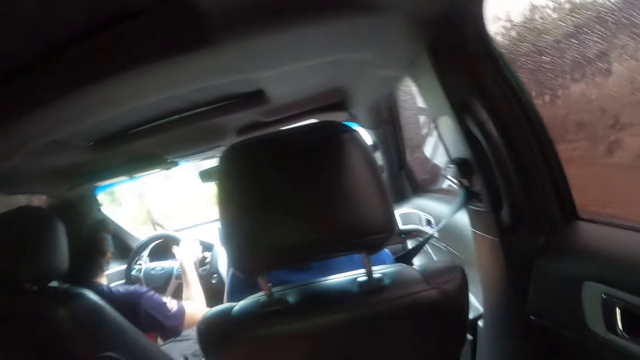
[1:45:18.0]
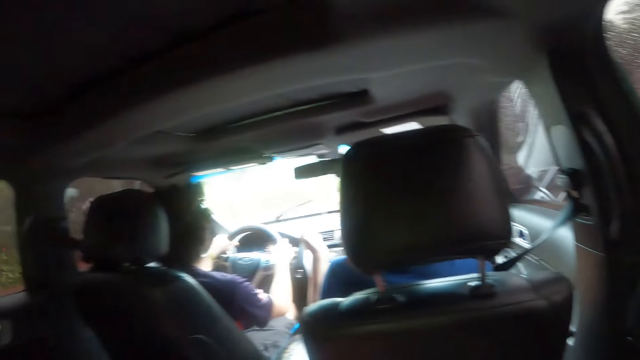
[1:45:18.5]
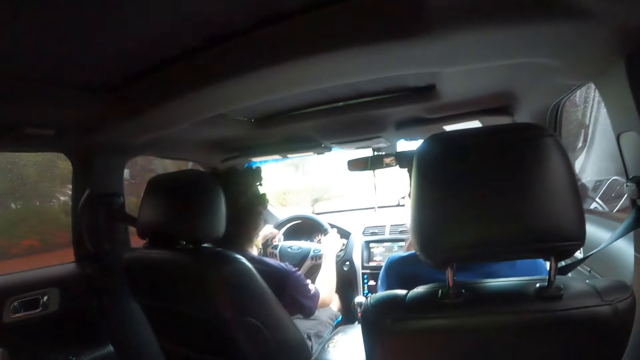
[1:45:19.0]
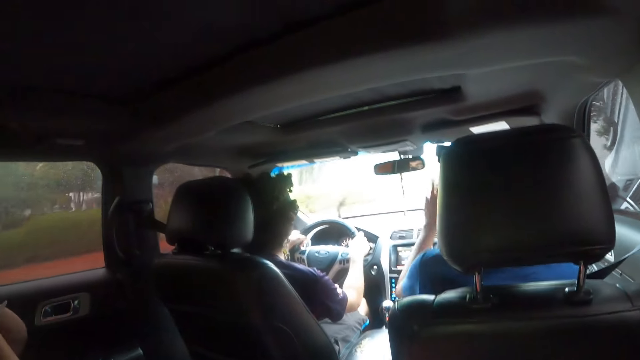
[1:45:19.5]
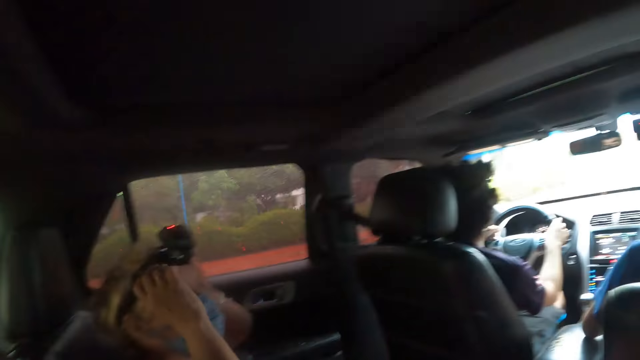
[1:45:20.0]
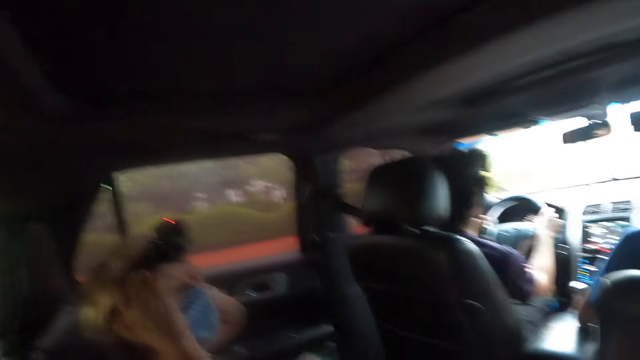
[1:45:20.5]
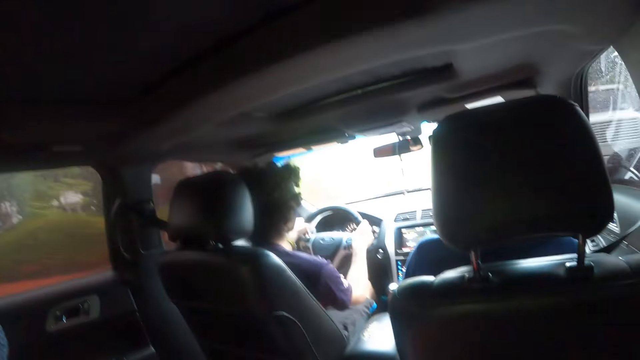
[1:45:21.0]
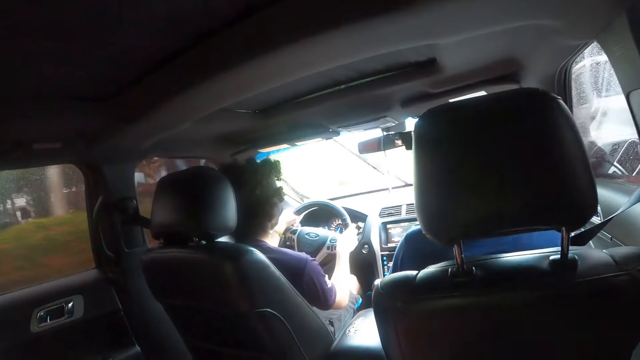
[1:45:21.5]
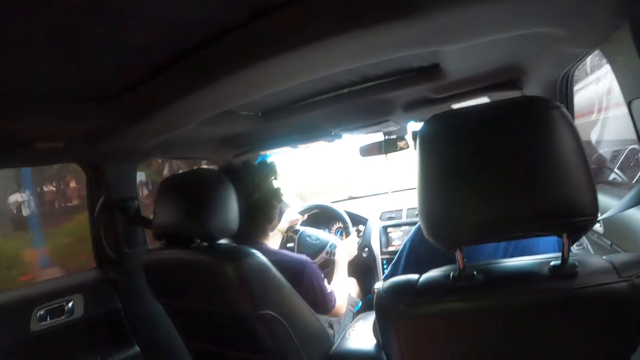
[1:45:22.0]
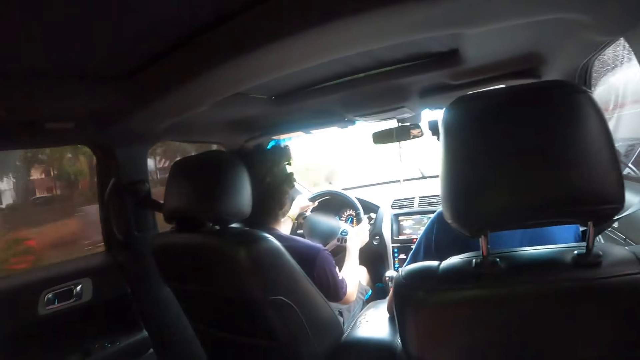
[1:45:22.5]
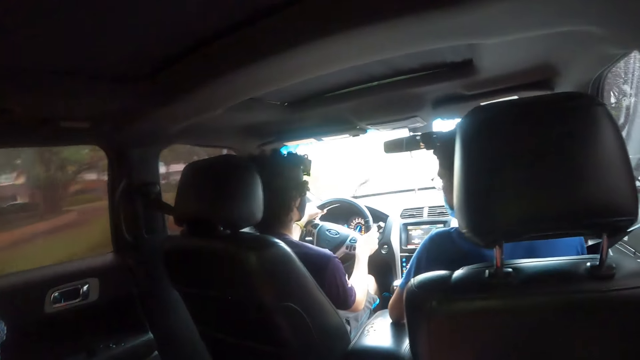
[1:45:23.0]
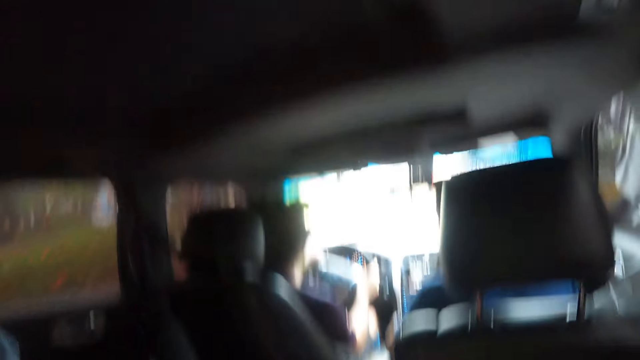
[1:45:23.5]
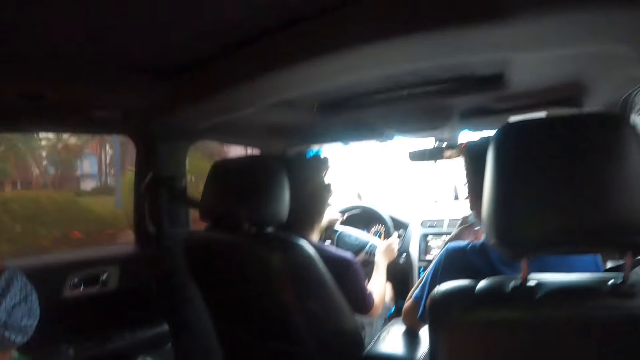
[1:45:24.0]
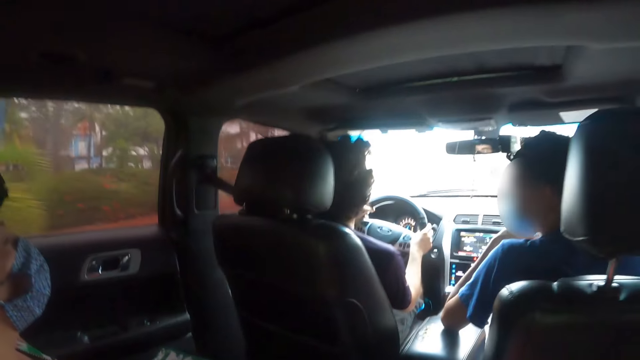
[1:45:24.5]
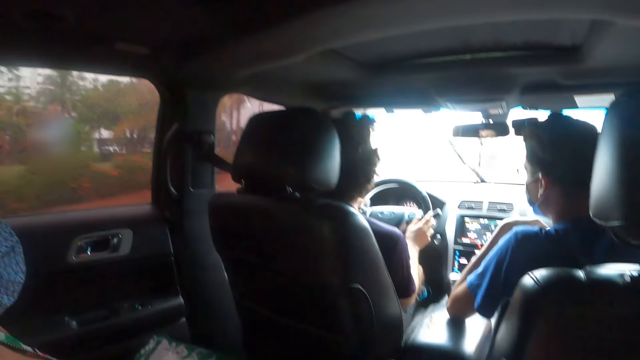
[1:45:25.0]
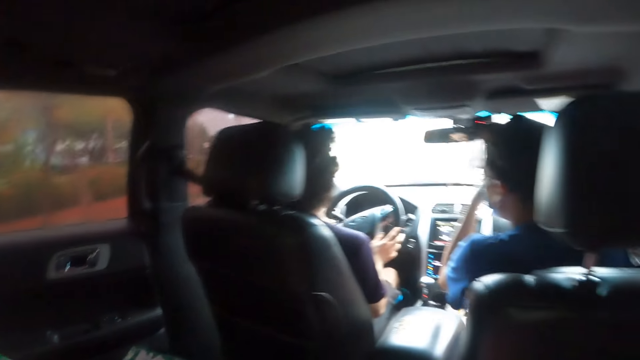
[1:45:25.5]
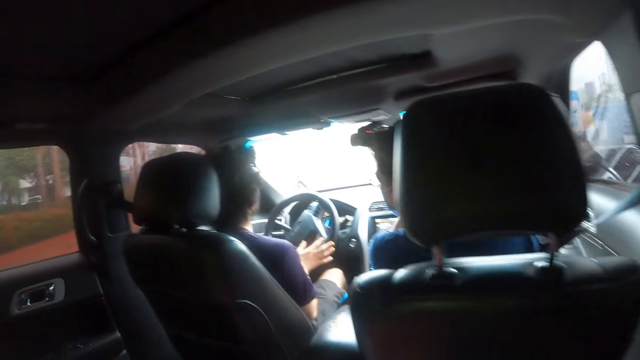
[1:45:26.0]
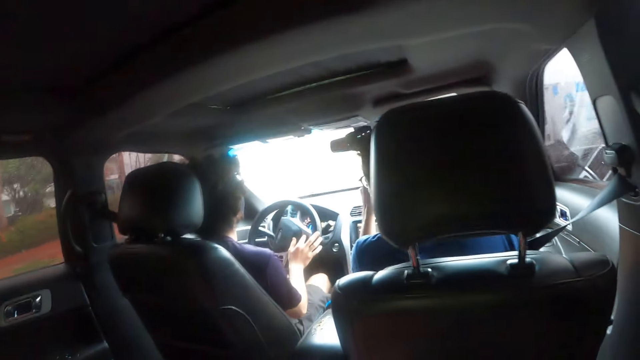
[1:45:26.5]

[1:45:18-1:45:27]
A woman adjusts her head camera.

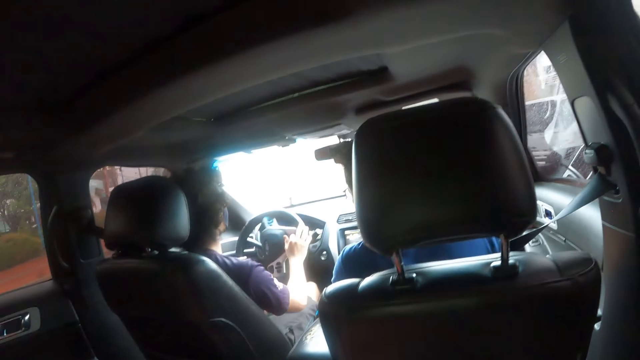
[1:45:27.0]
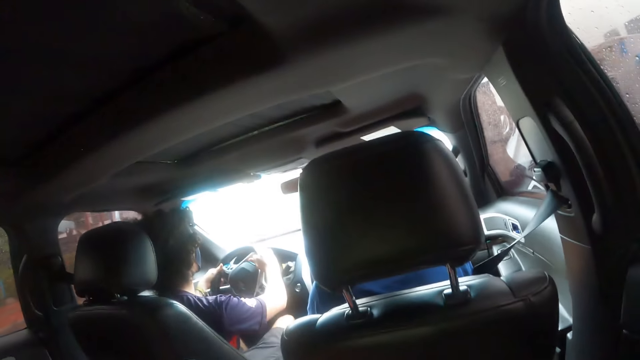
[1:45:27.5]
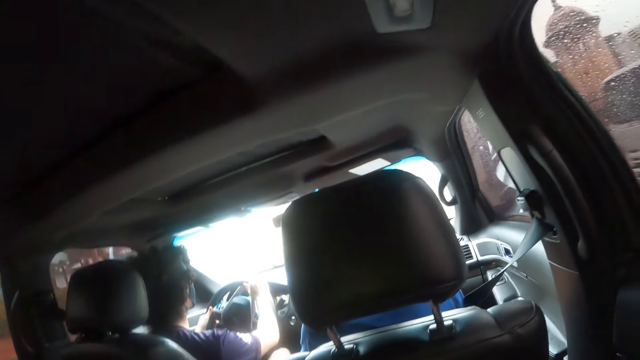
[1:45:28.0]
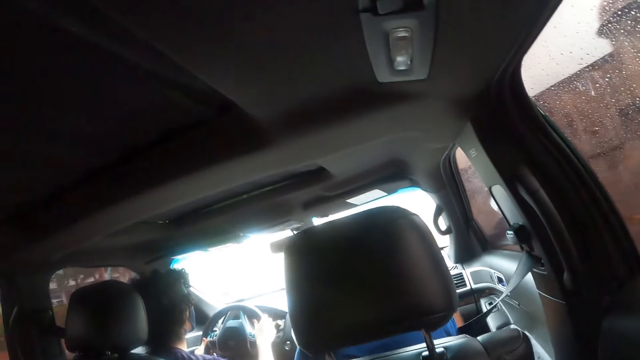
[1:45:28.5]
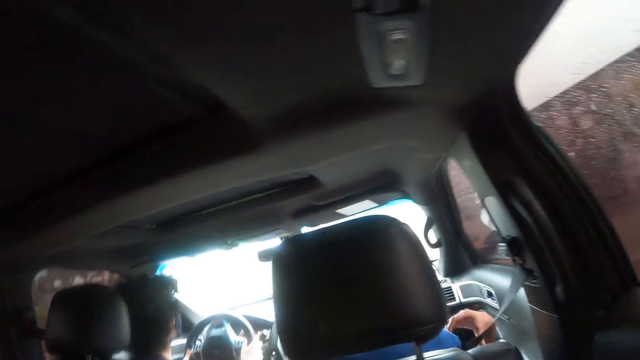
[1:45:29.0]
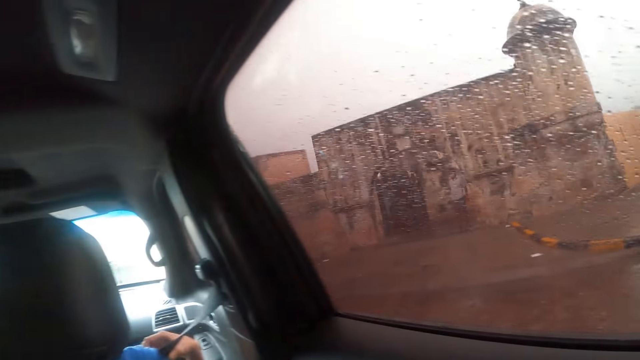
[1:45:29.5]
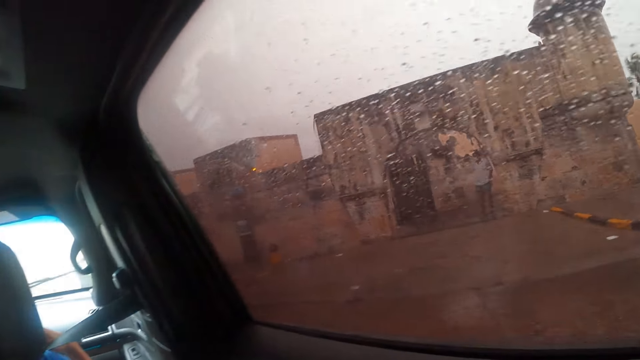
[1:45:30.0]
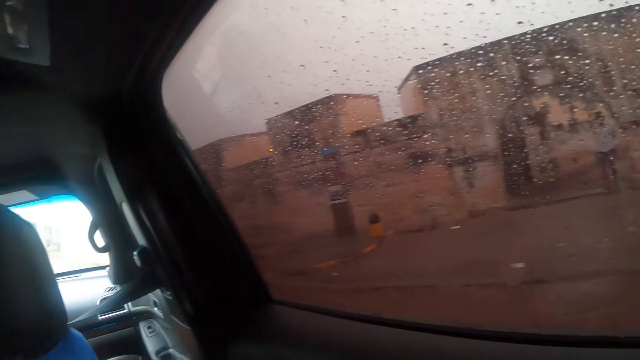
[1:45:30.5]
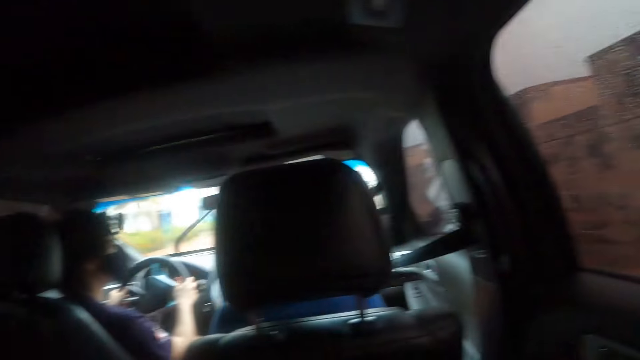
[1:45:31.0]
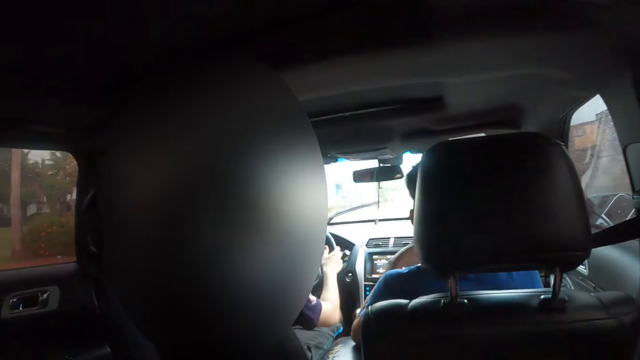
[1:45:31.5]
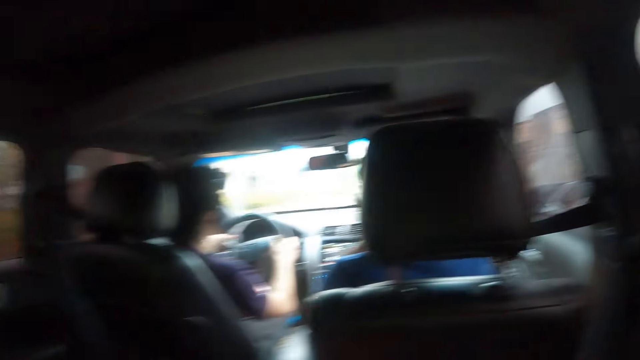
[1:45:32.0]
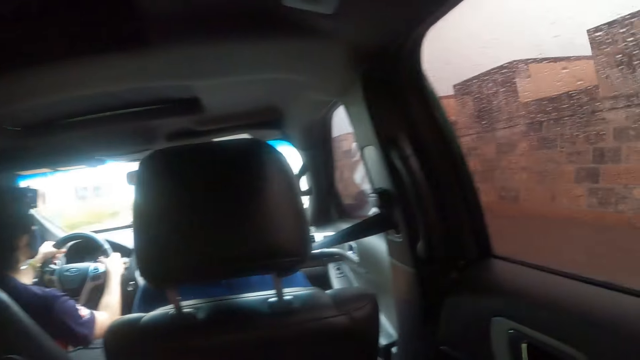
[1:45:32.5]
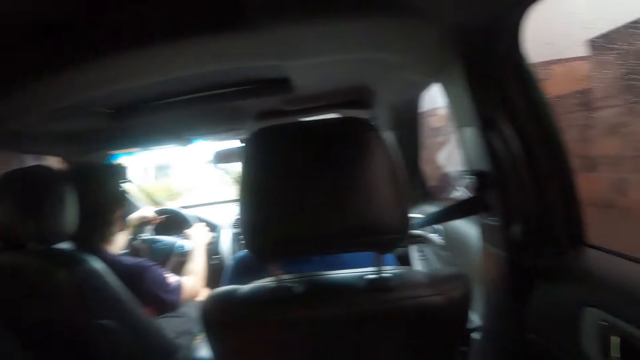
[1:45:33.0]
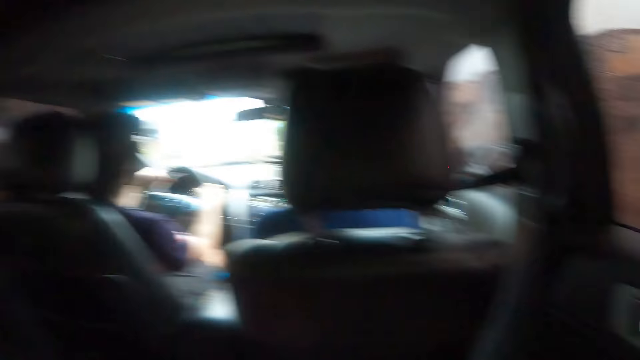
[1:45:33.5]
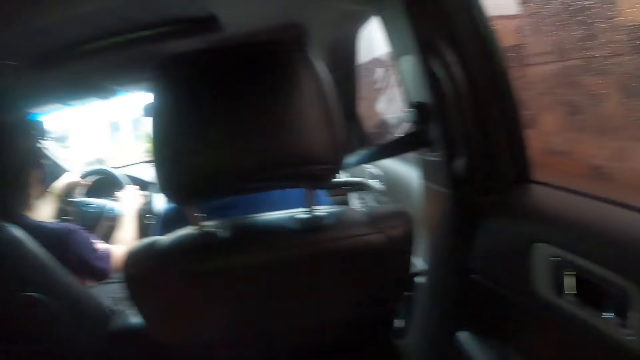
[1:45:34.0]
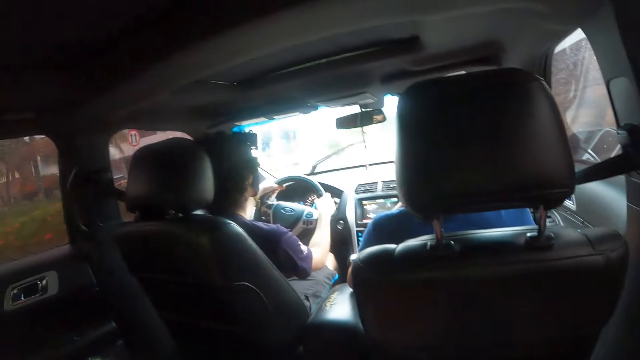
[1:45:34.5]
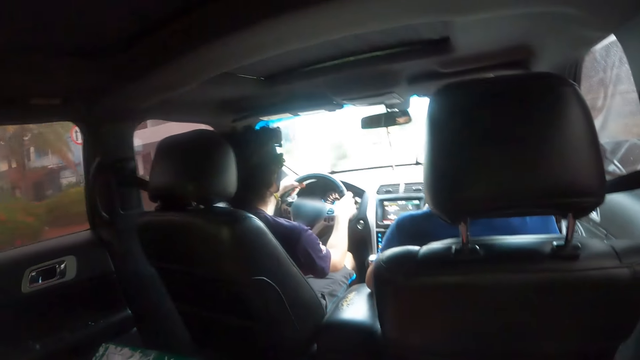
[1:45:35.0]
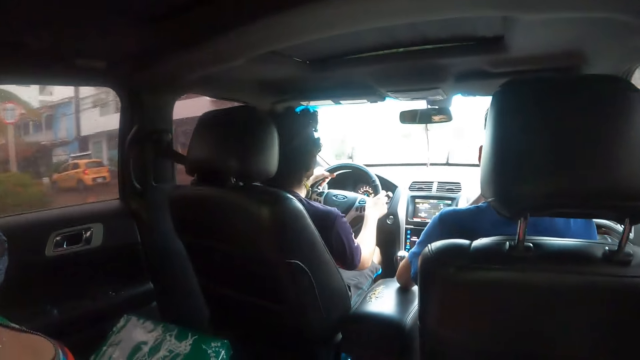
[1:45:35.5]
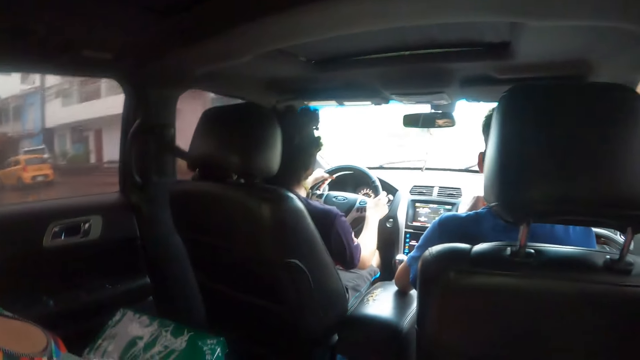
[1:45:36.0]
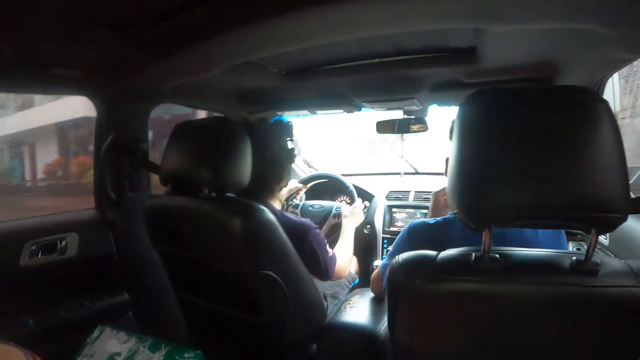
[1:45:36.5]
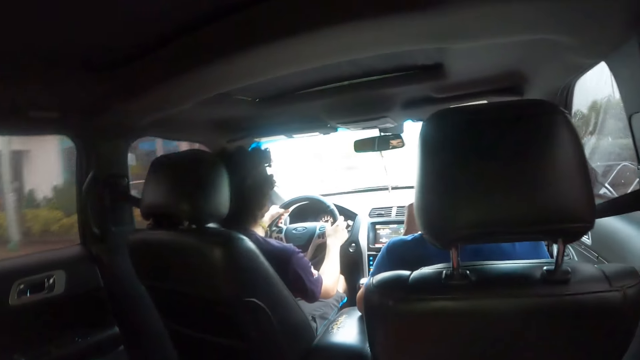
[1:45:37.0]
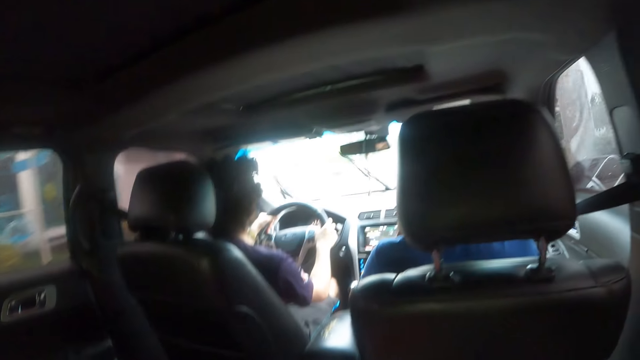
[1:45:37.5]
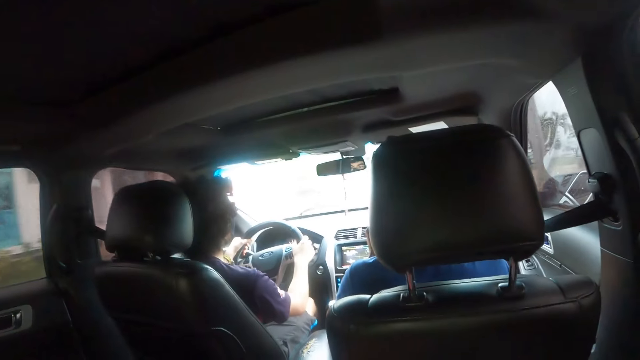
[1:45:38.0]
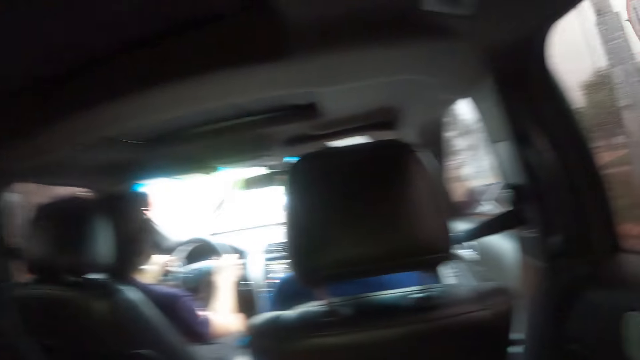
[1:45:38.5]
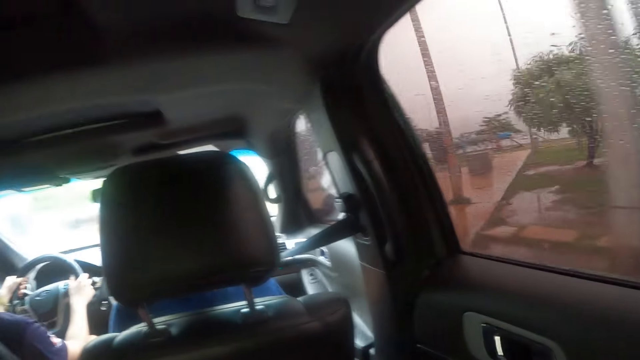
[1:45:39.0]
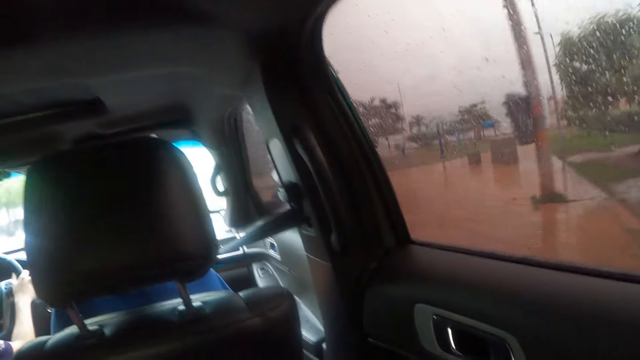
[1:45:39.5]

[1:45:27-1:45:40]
The camera wearer looks around the car. They look through the car window.
